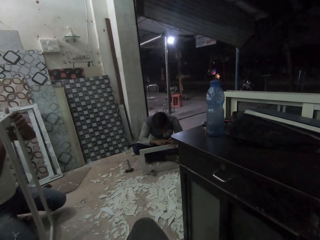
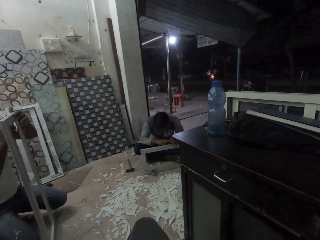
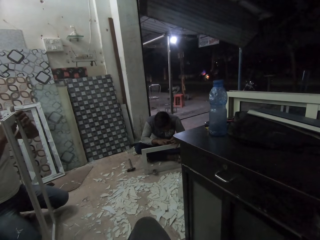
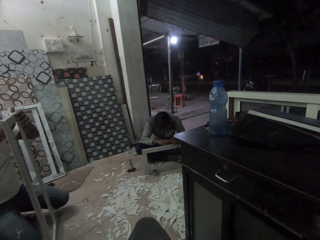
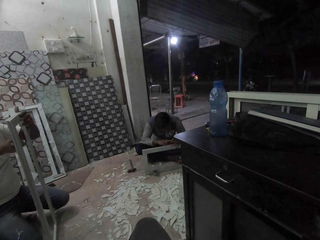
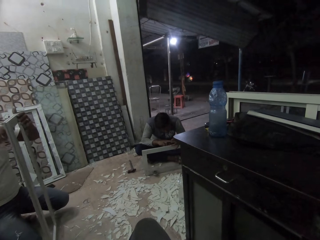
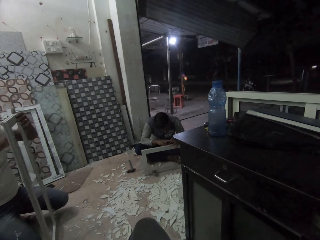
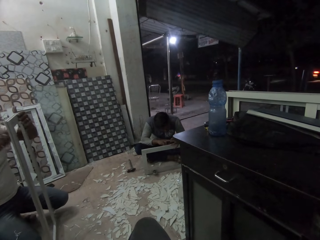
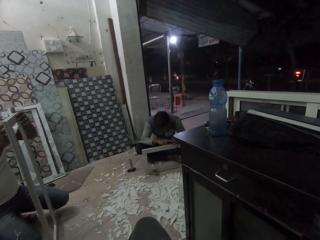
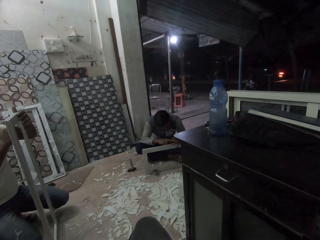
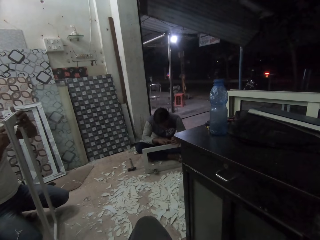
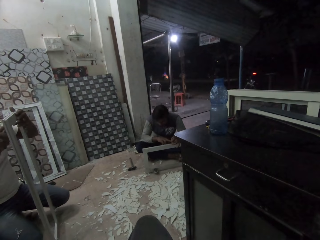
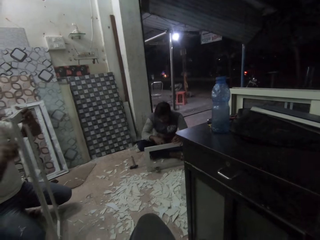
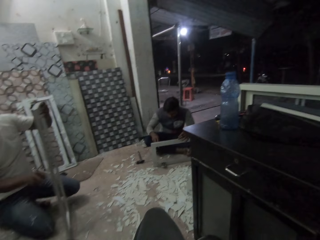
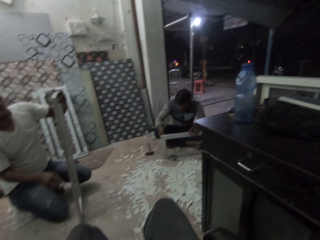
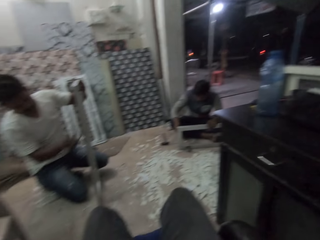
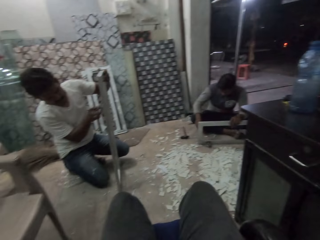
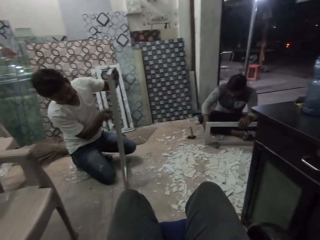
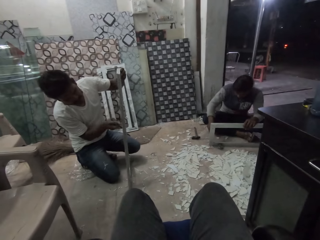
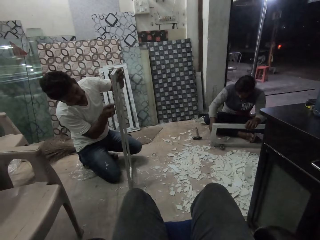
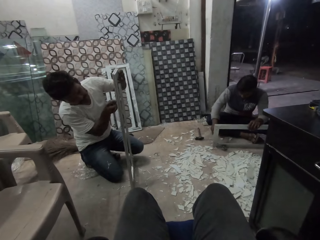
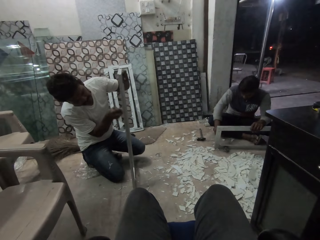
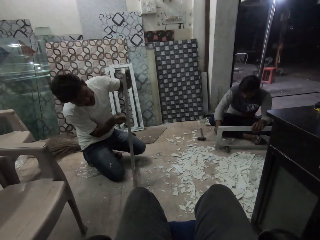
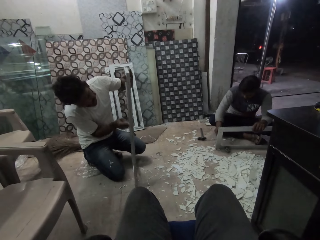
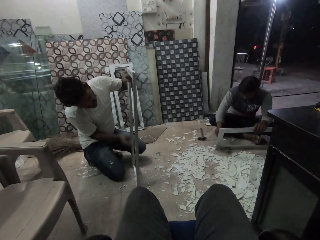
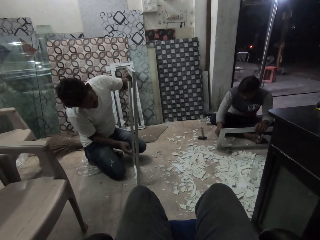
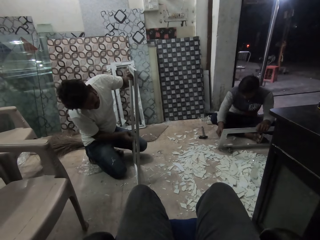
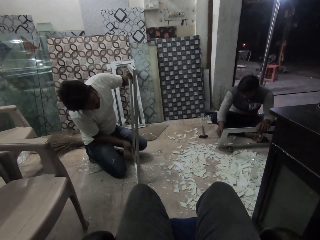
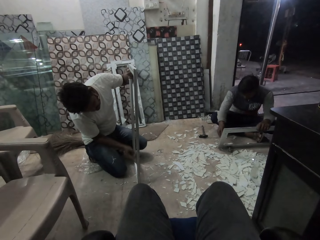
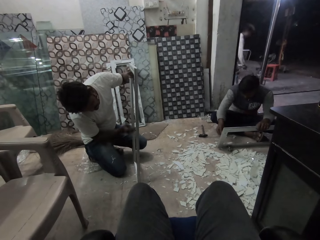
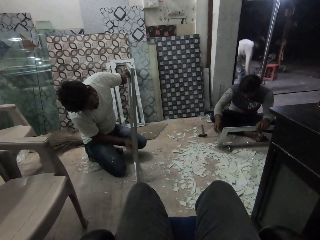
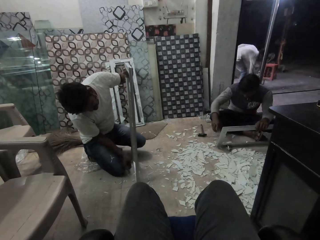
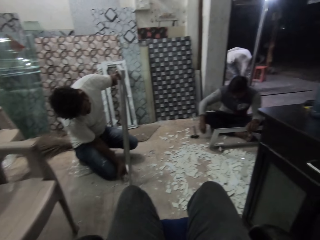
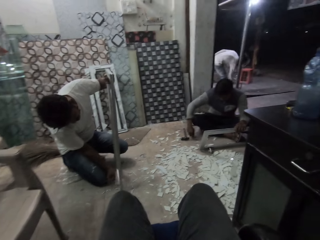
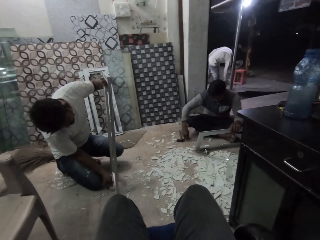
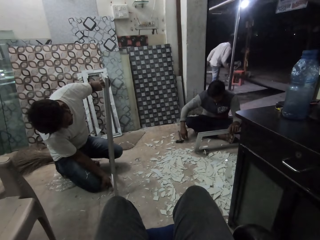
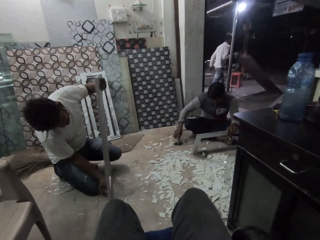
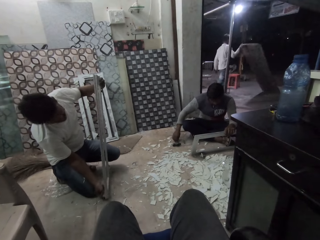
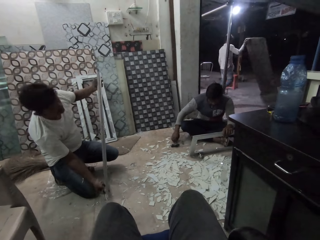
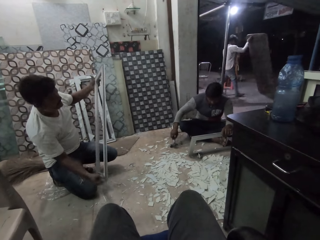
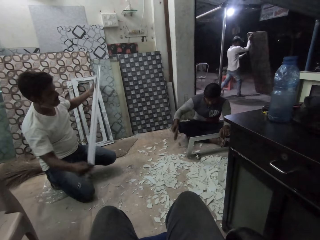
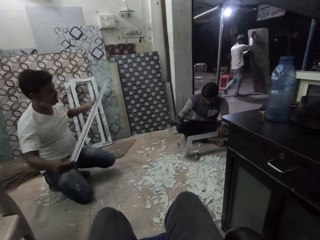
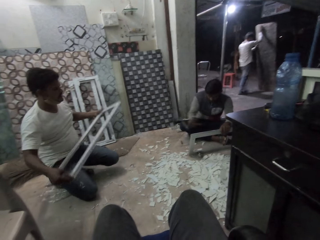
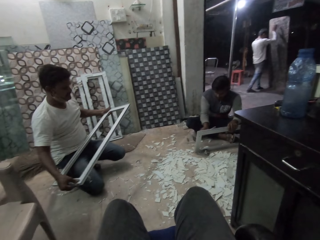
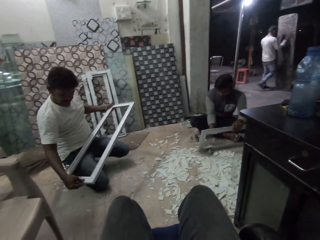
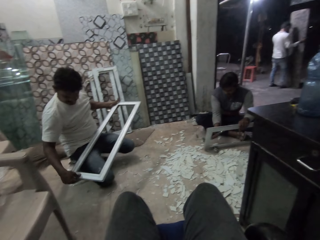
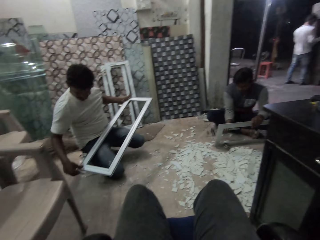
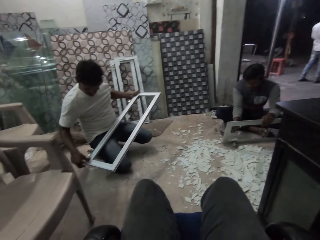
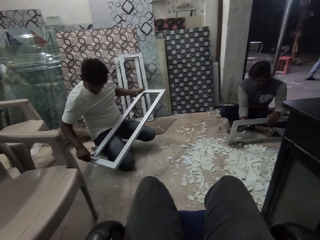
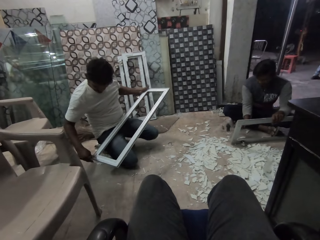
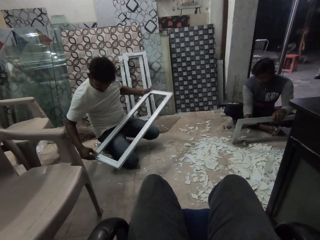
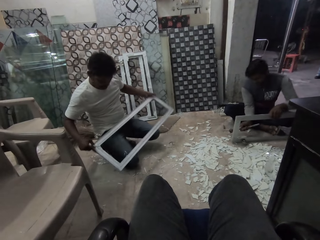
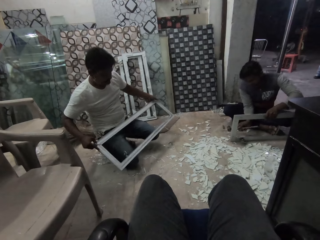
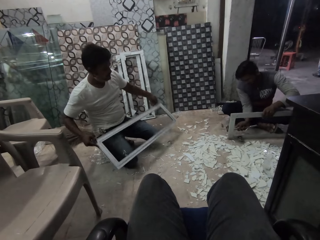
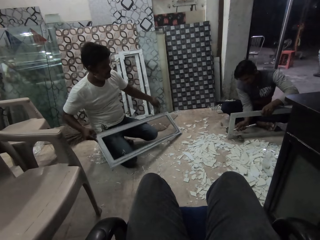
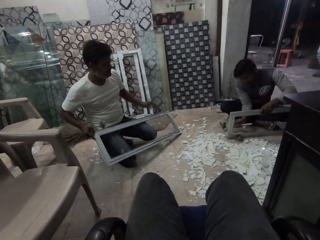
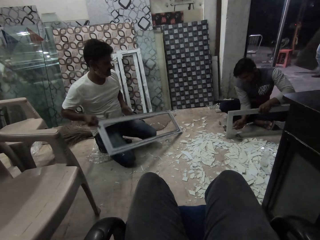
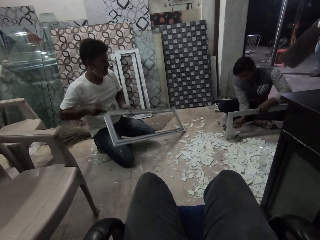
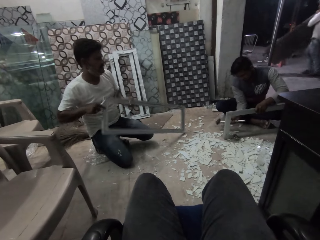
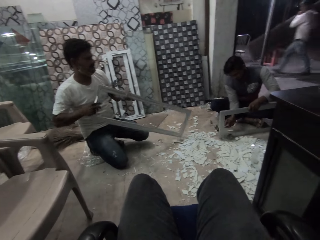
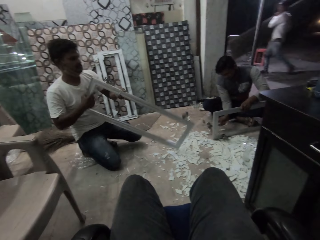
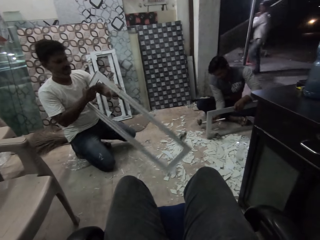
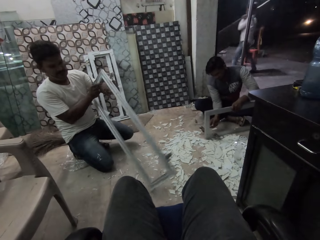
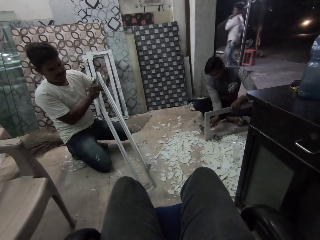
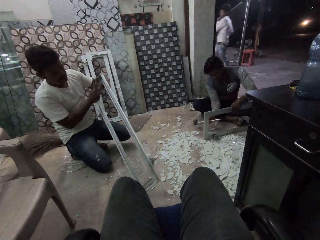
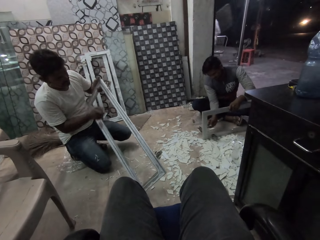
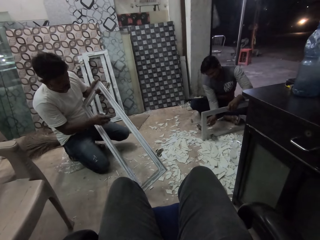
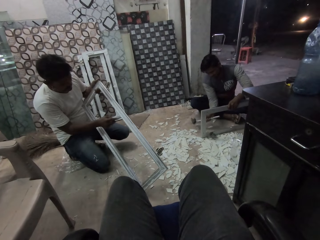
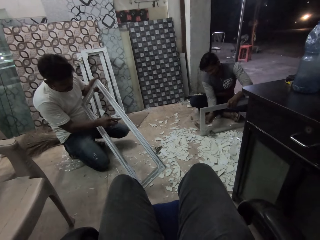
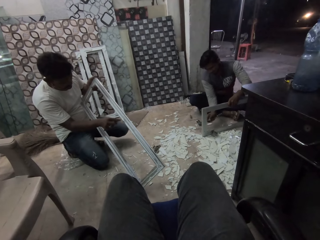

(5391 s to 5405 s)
A man picks up the hammer on the floor with his right hand. Another man picks up the frame and puts the frame on his lap. The first man hits the window frame with the hammer in his right hand. The other man turns the frame.

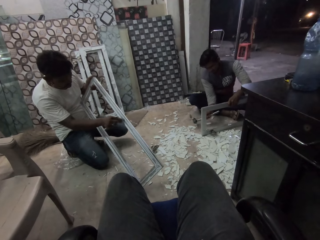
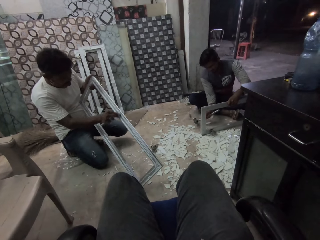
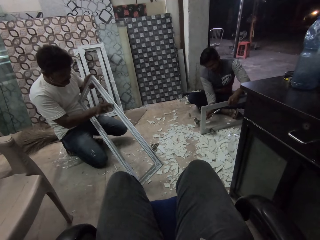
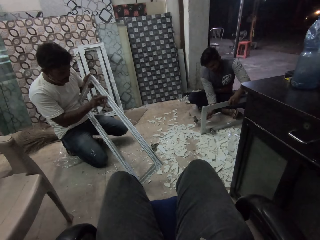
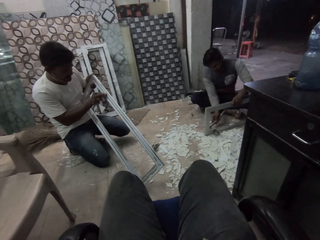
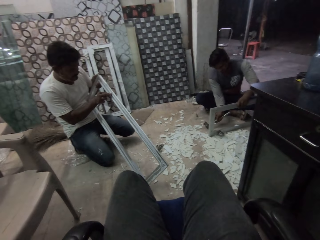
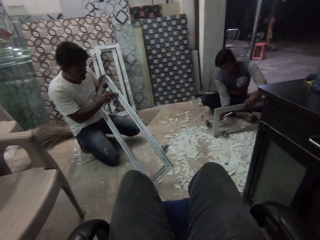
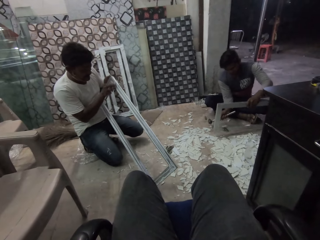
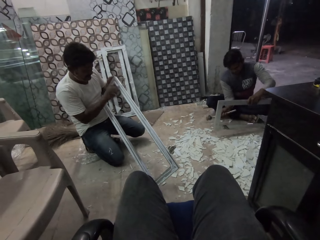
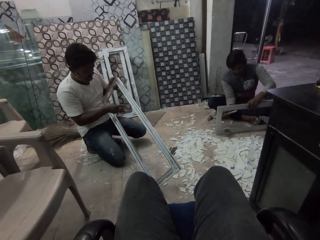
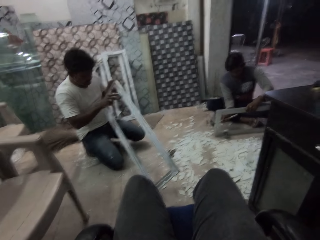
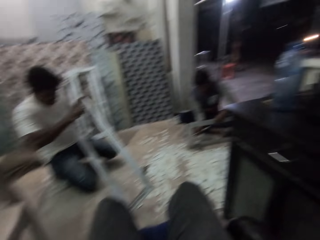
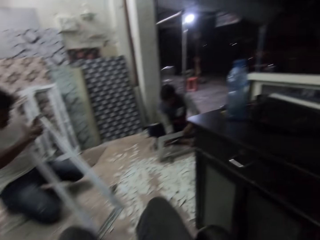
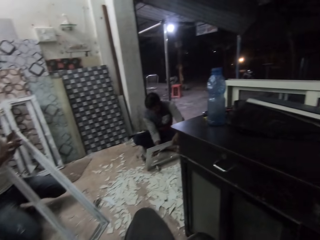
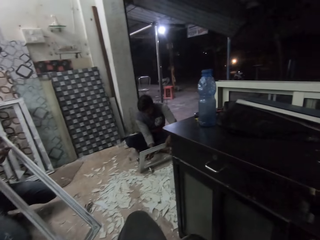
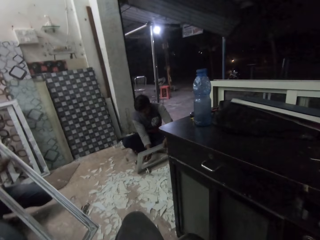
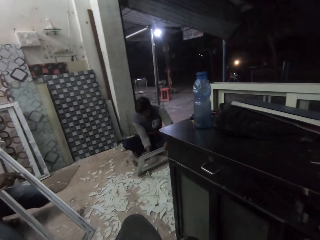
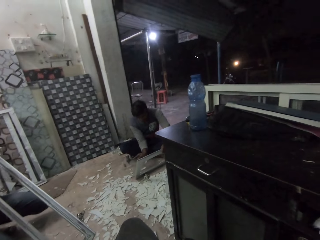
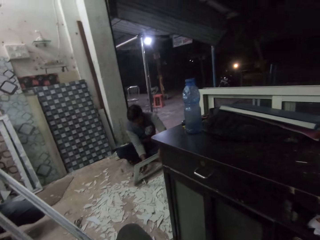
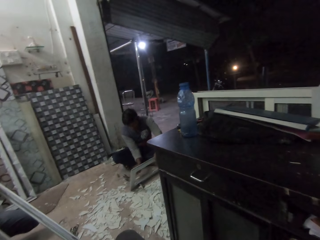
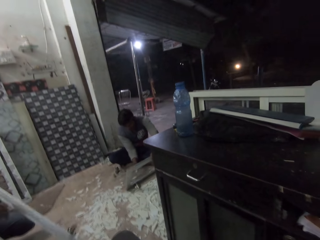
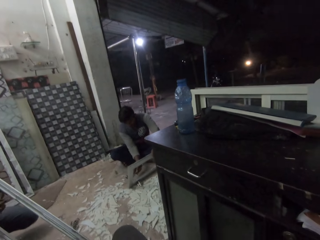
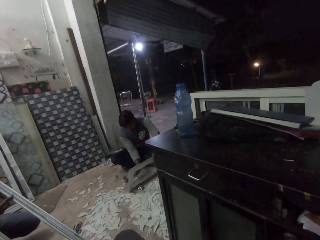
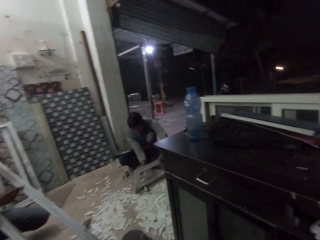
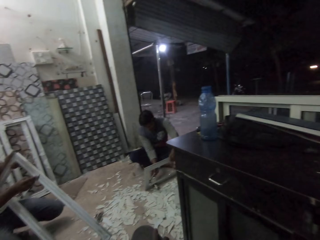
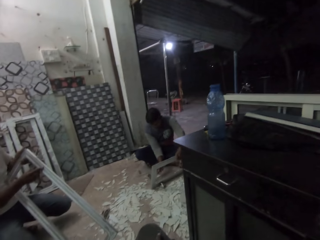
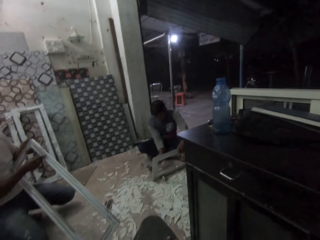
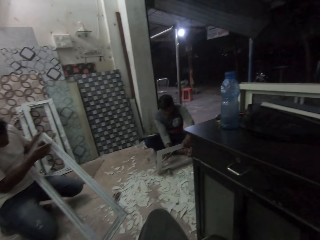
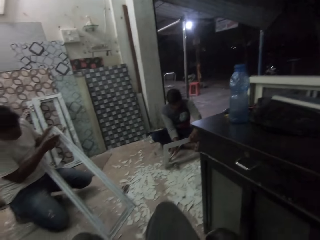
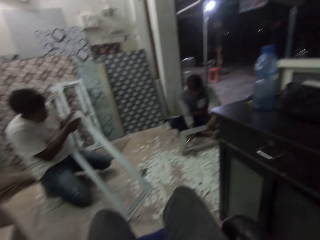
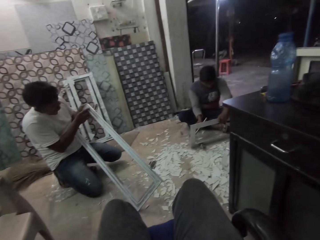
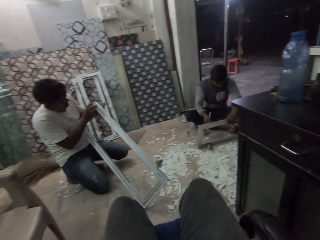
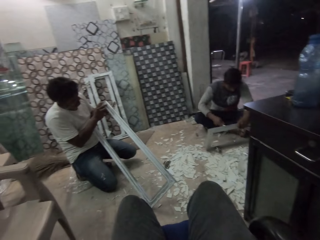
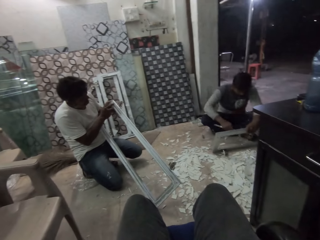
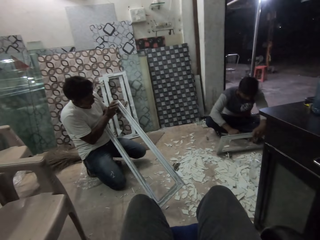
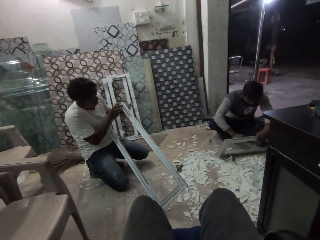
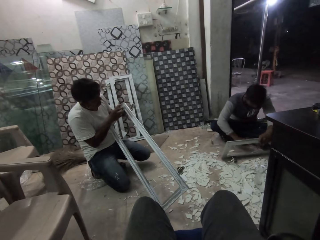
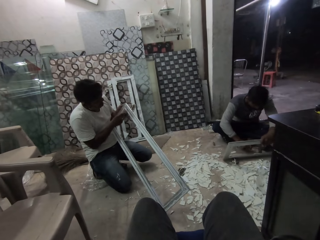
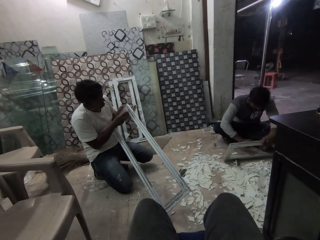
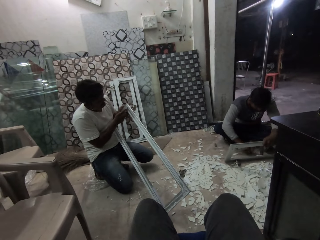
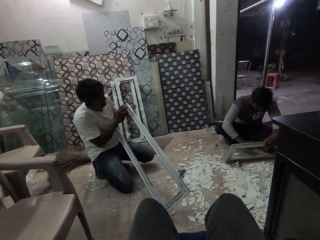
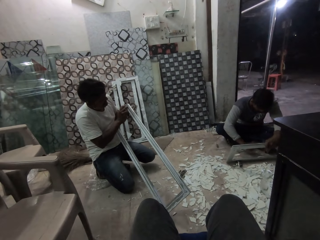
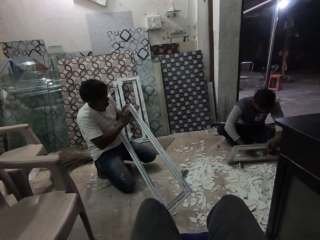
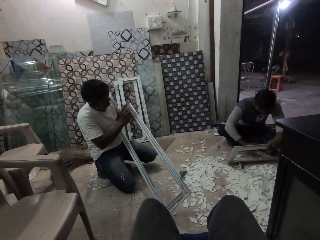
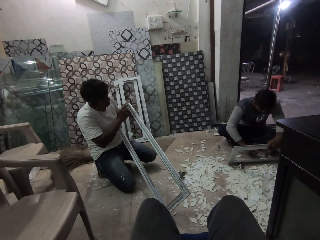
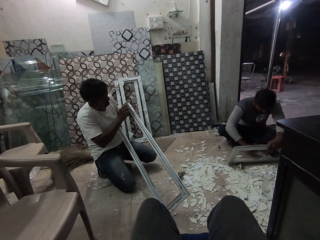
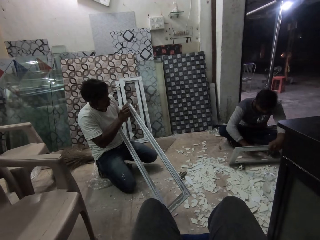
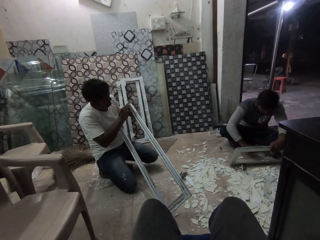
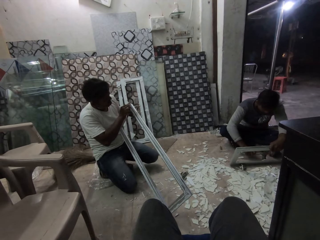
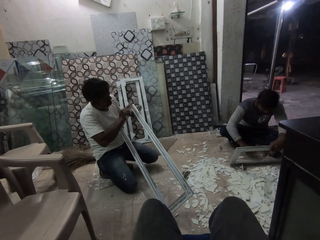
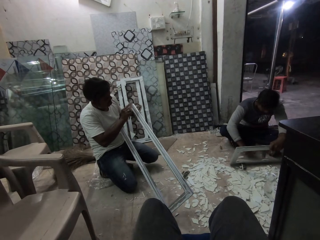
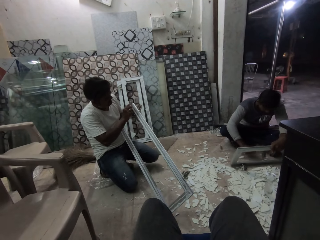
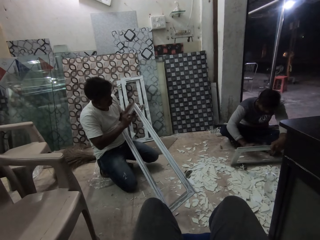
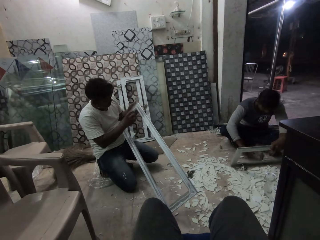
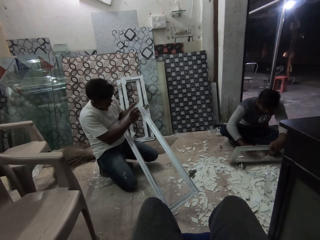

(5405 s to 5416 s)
A man scrapes the frame.
